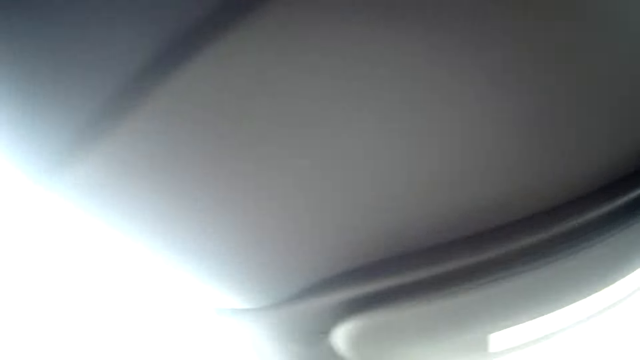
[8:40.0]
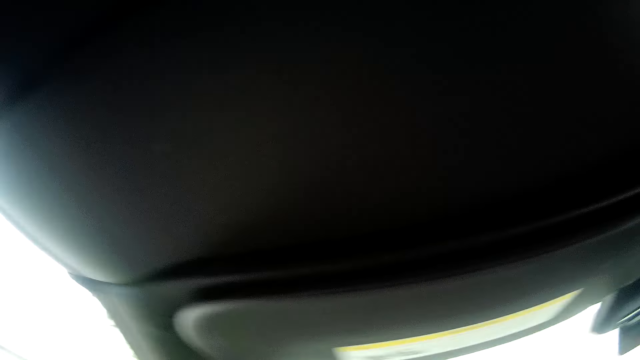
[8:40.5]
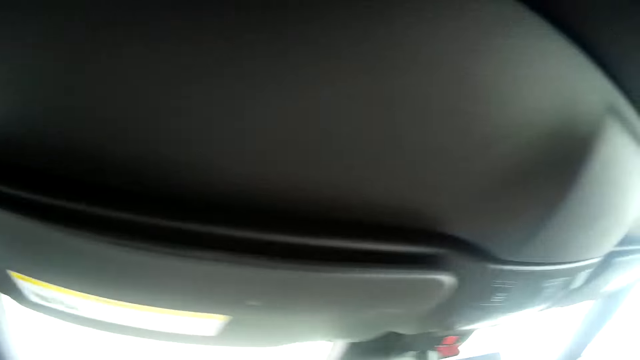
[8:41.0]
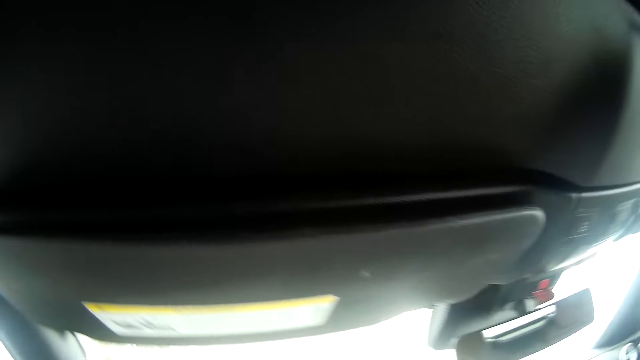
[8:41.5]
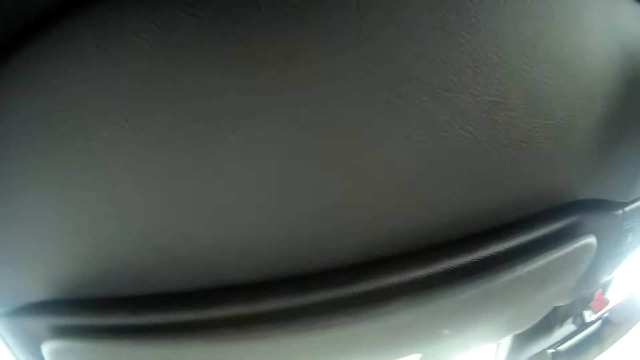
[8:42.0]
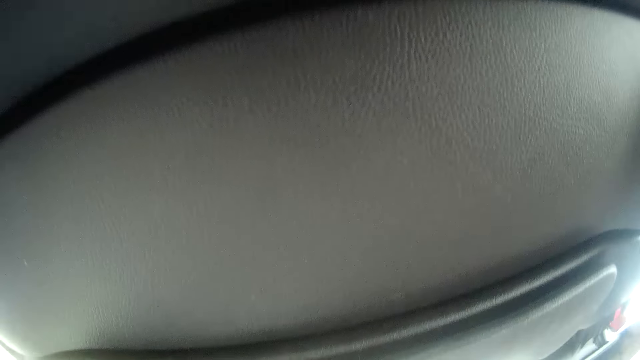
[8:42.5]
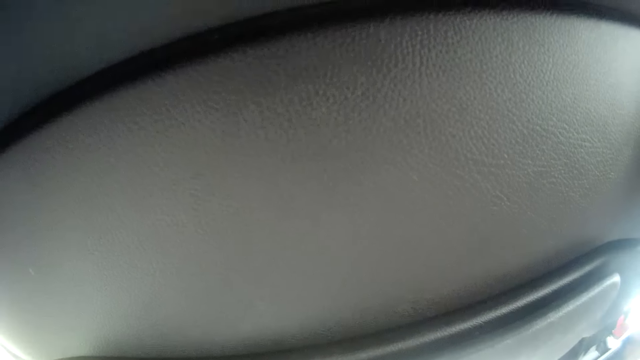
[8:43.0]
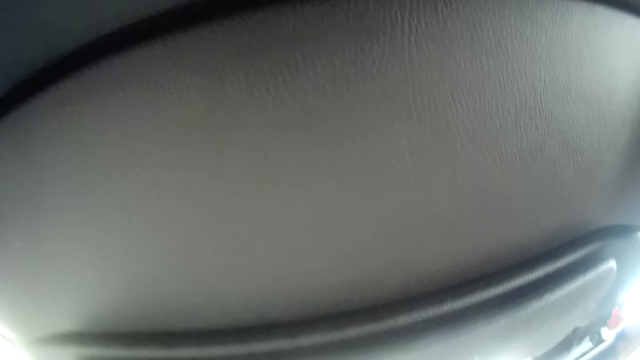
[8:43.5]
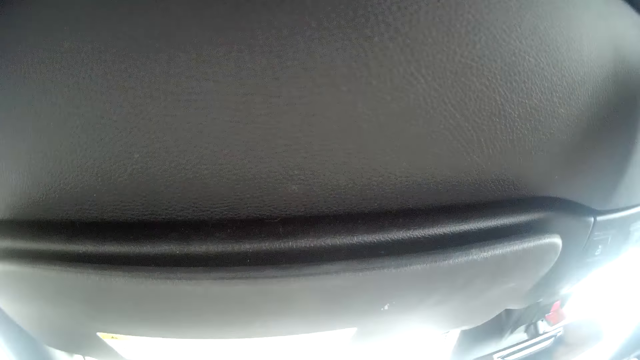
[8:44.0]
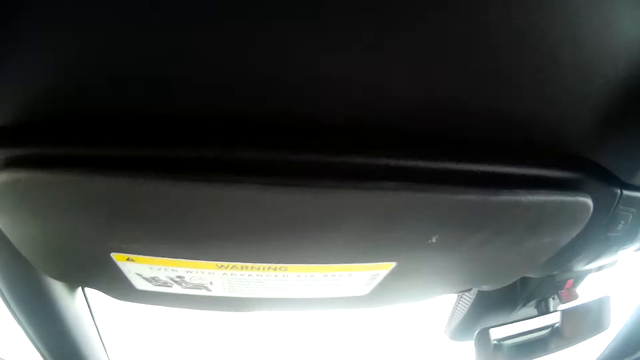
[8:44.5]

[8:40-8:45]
The camera wearer drives forward.

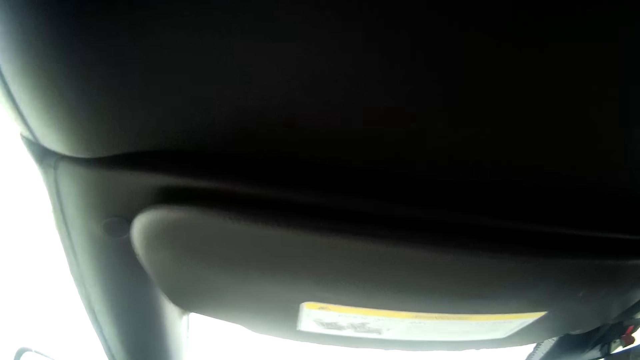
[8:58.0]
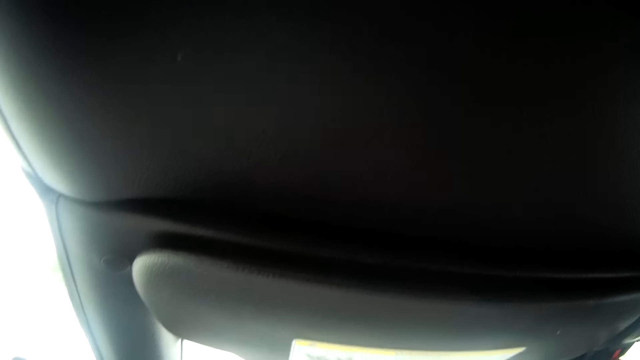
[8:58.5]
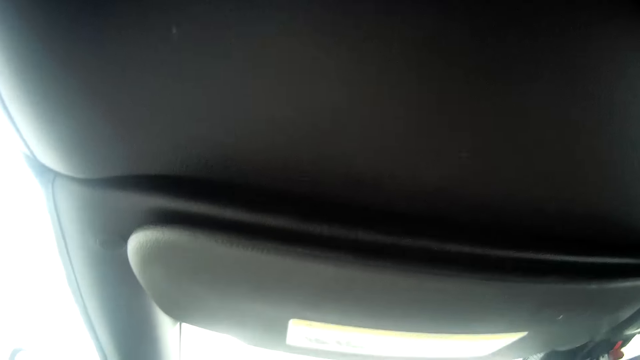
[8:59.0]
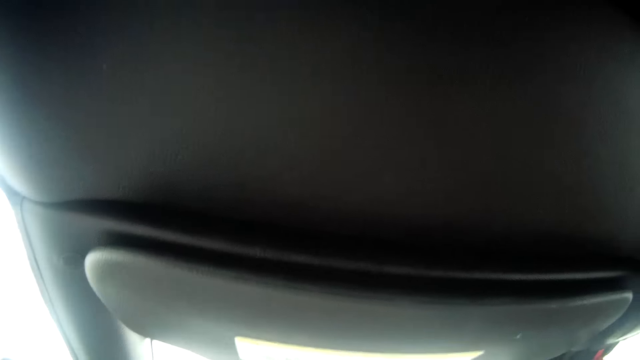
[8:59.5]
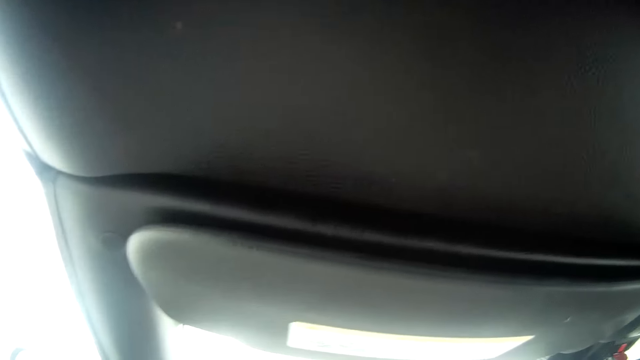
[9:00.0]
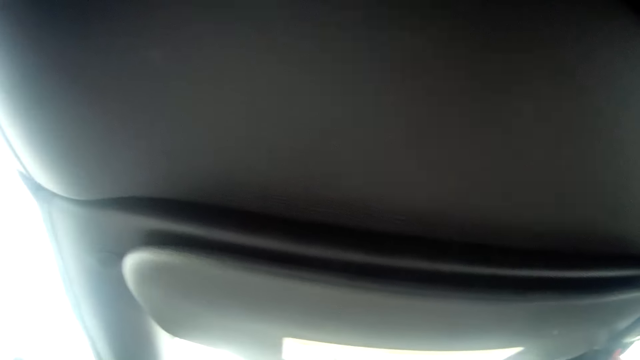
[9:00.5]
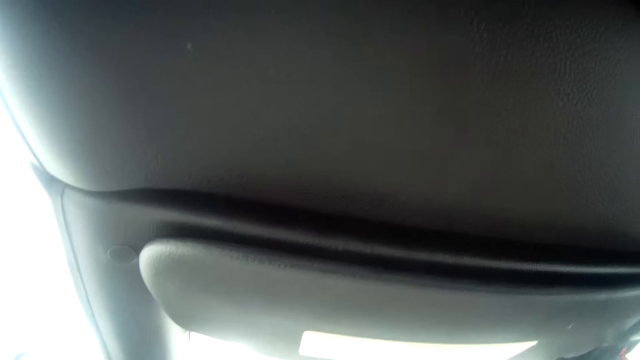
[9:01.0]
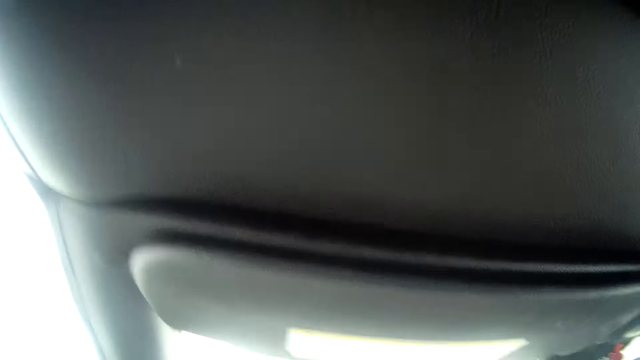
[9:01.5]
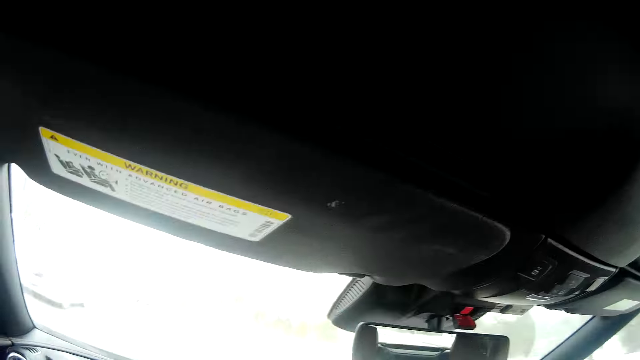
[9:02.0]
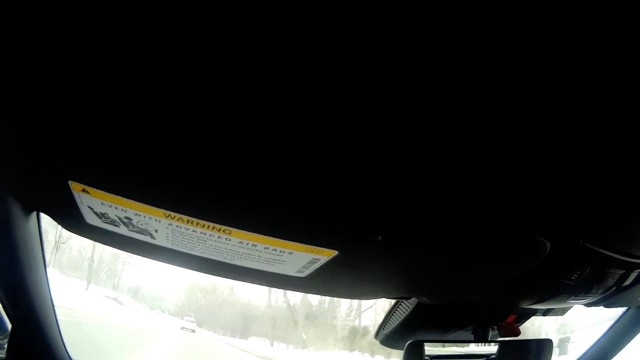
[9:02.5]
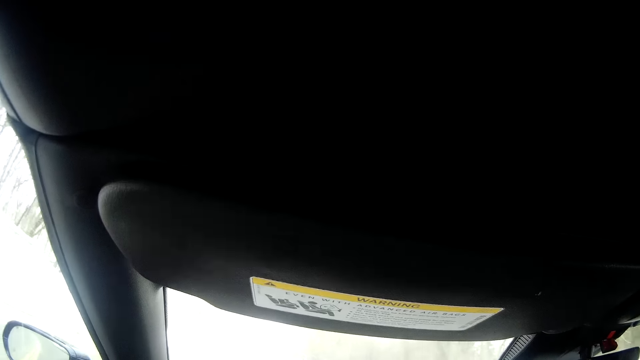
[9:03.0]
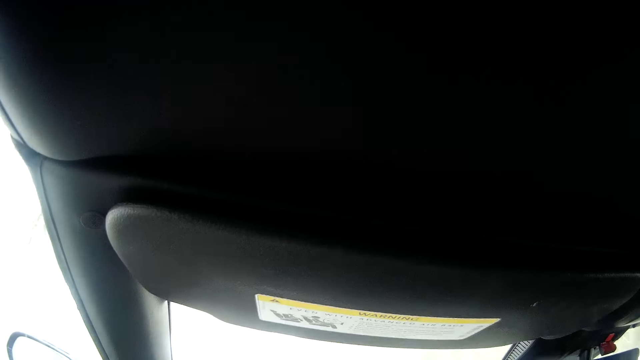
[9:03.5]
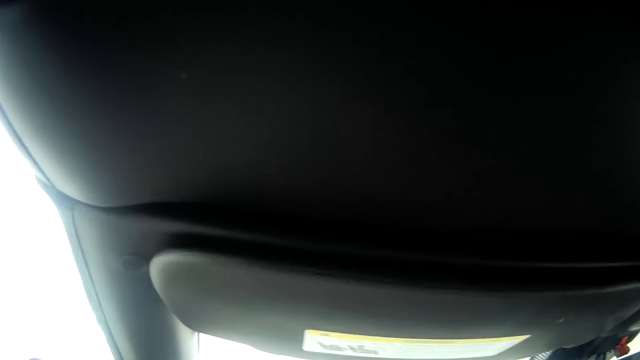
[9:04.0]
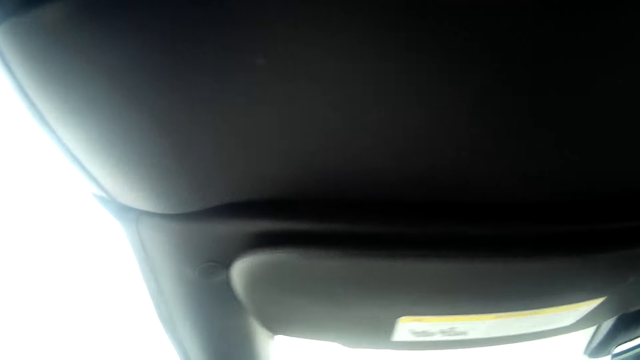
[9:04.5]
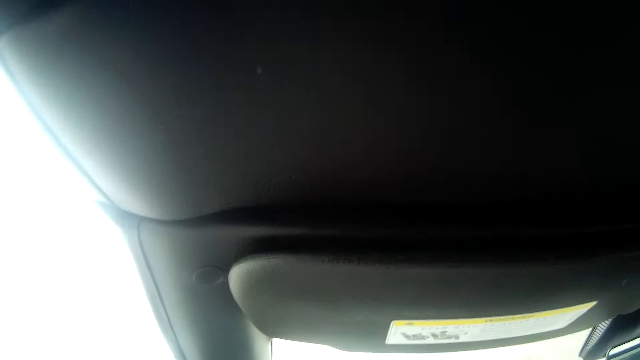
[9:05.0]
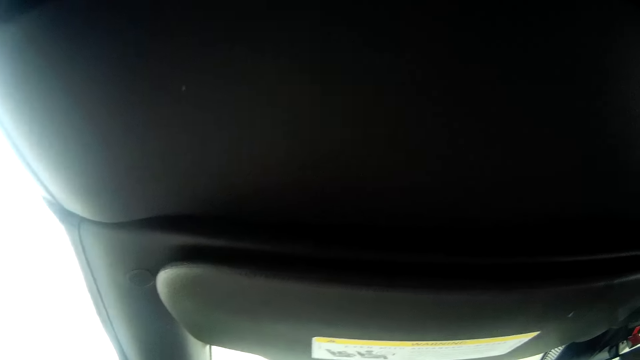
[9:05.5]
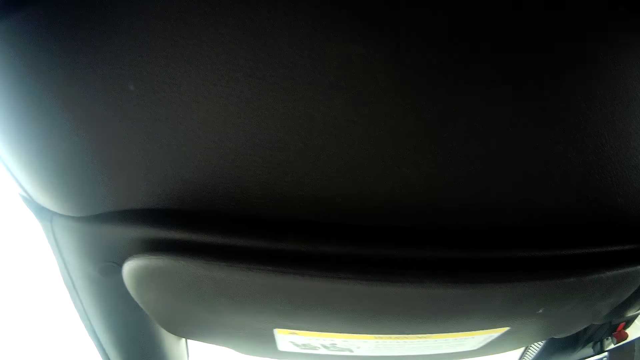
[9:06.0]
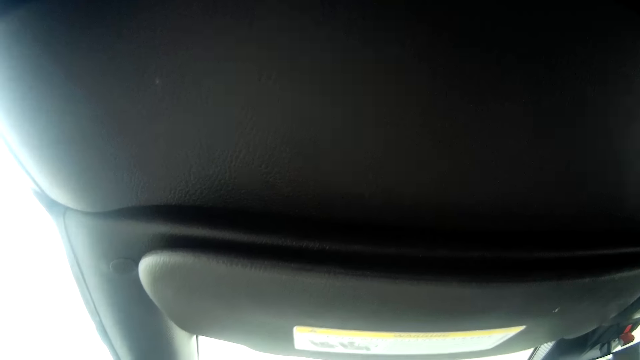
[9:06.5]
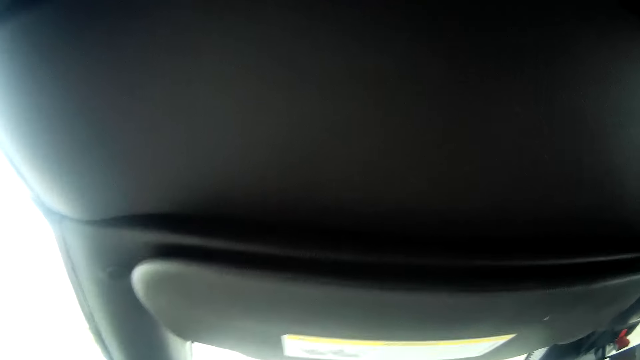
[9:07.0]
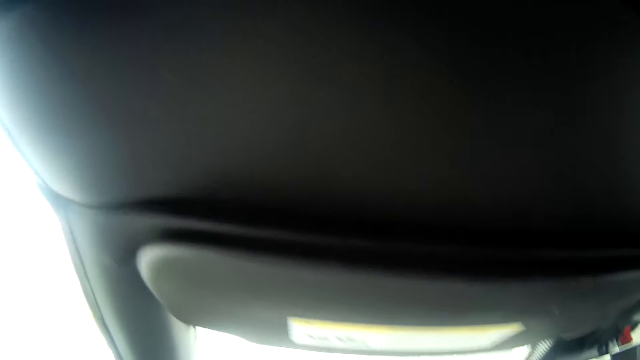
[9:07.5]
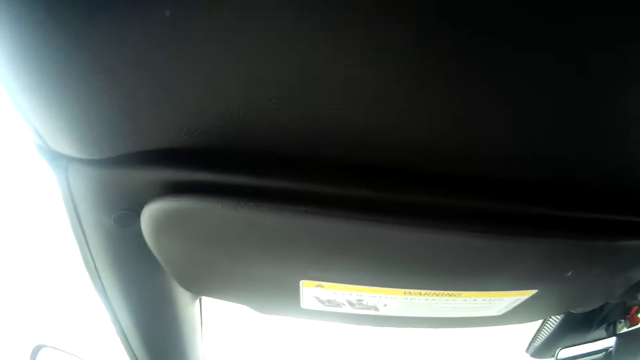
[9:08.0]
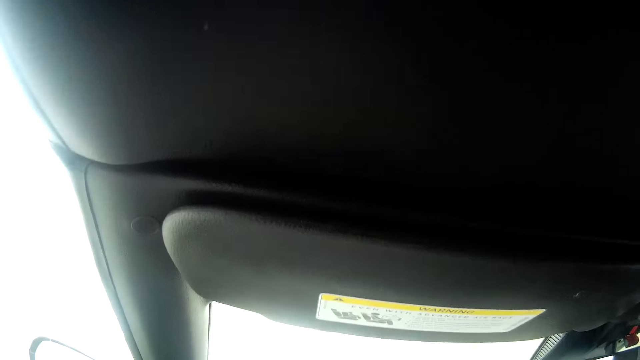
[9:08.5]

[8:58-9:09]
The camera wearer looks up. They look at the right side mirror. They look in front.

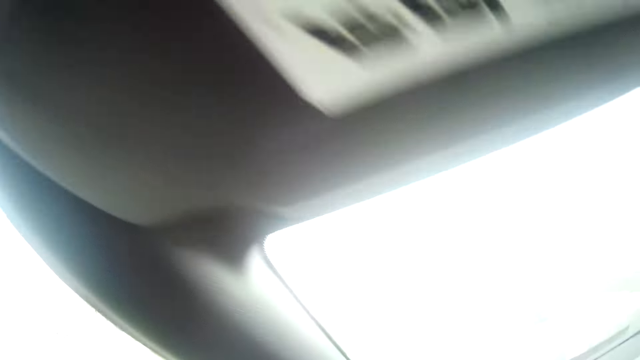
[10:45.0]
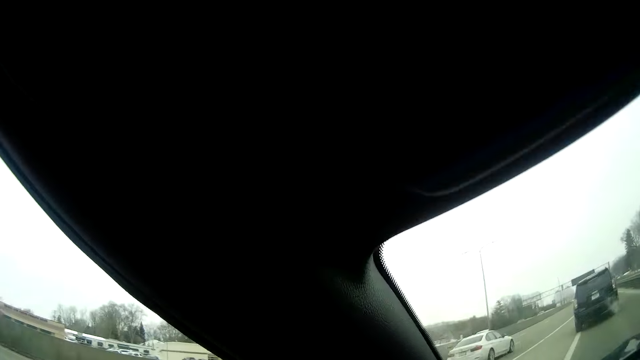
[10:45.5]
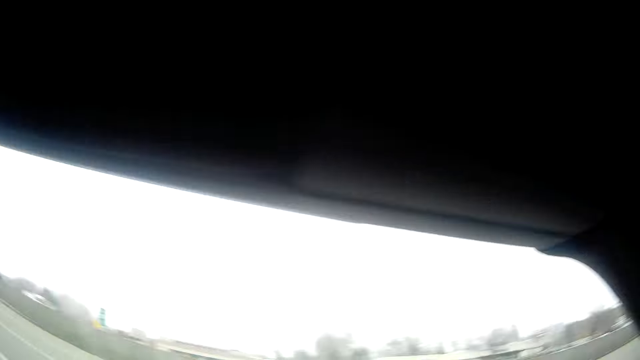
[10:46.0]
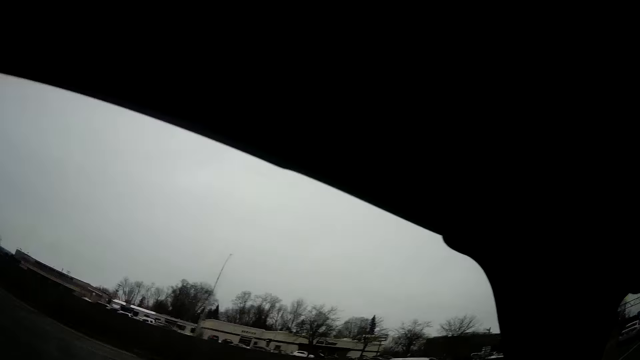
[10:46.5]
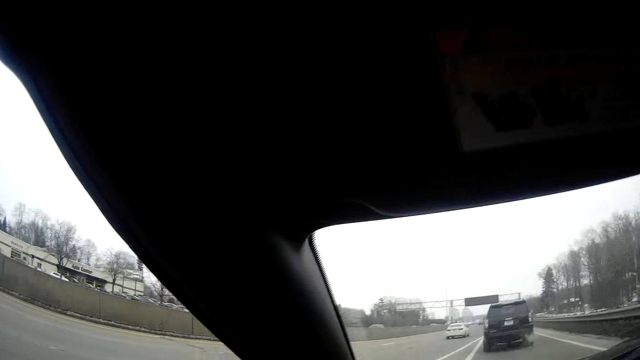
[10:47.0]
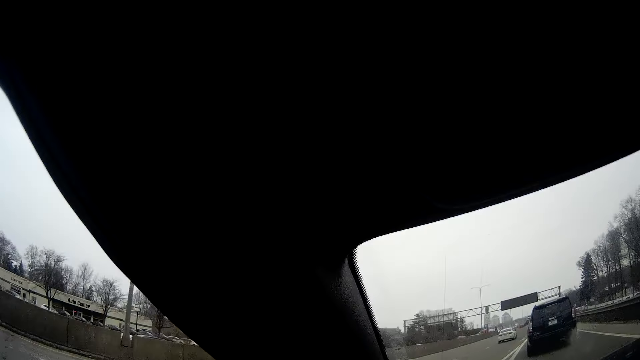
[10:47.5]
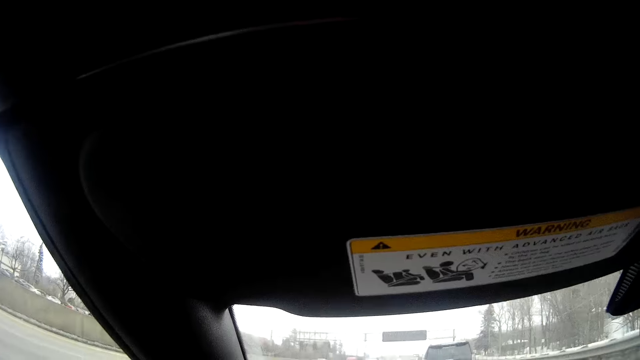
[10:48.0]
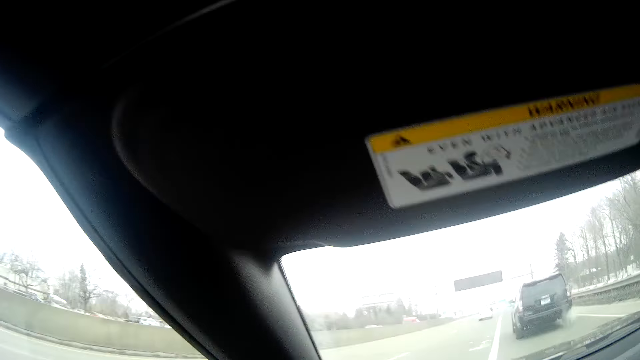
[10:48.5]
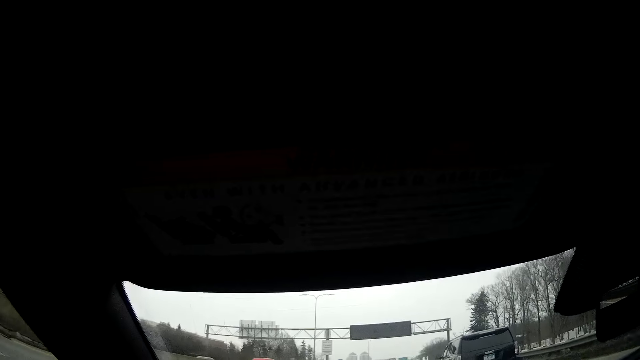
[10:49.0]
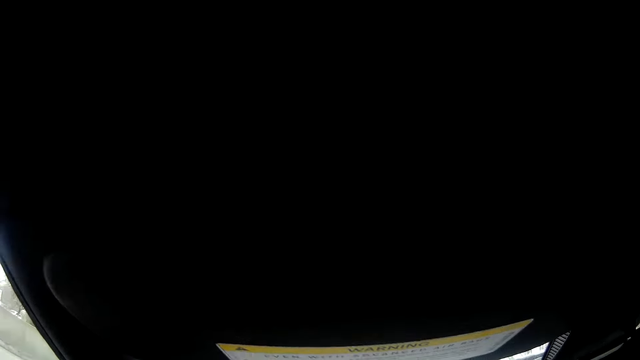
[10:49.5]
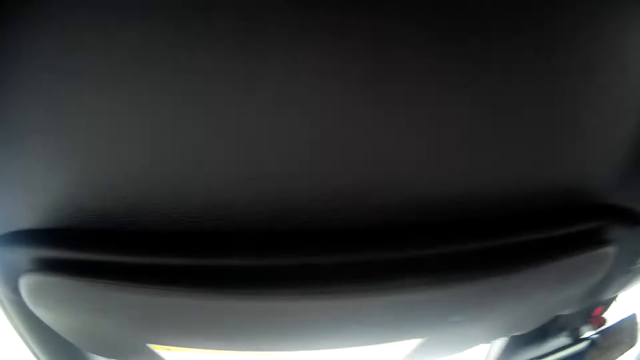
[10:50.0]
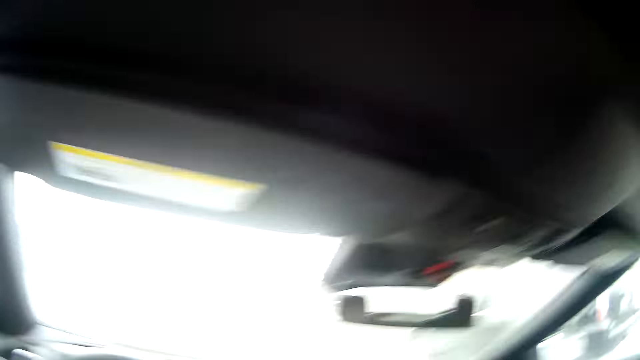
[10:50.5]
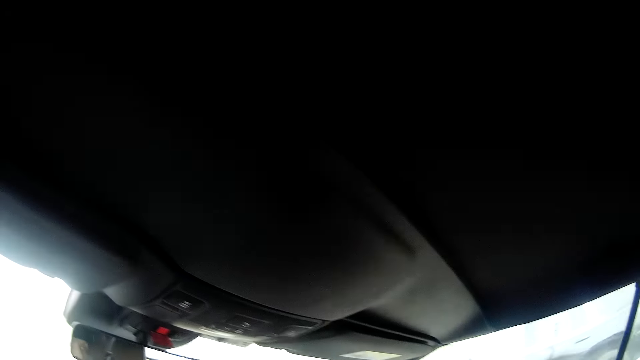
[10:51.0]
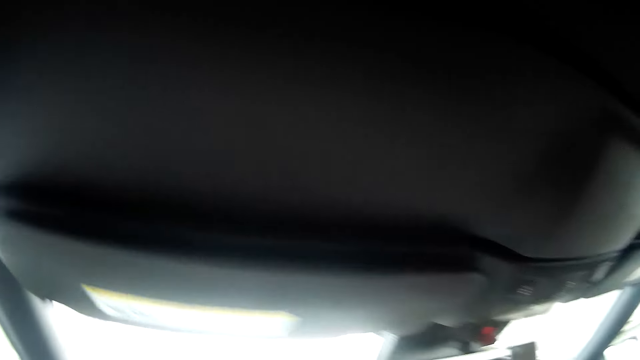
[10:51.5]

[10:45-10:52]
The camera wearer looks around while driving.
